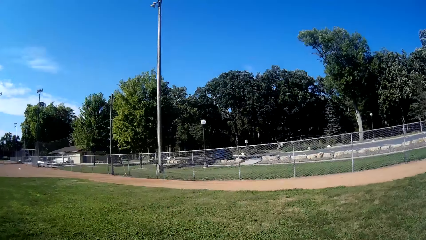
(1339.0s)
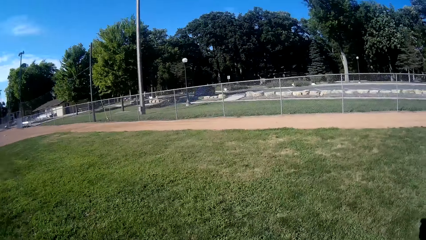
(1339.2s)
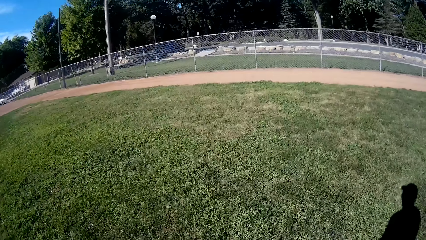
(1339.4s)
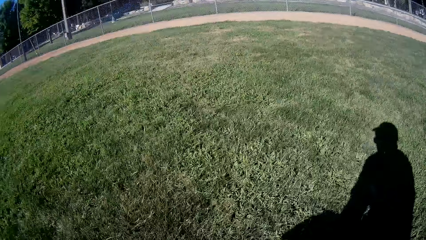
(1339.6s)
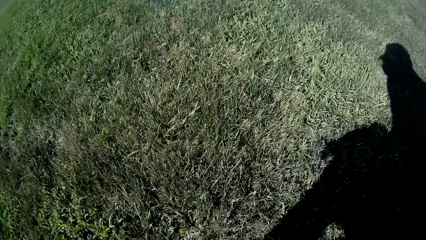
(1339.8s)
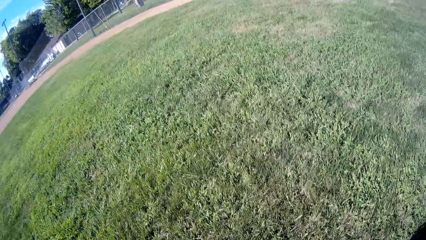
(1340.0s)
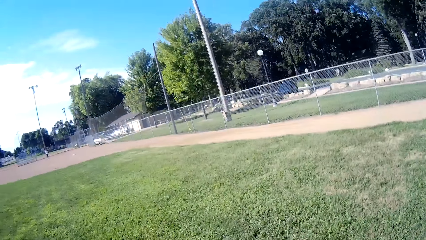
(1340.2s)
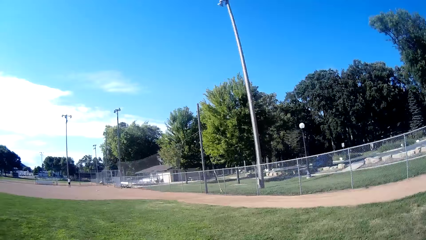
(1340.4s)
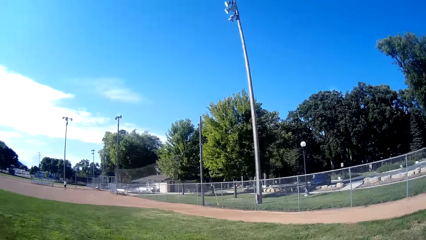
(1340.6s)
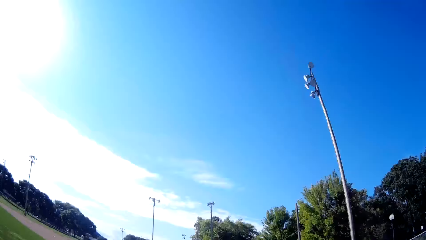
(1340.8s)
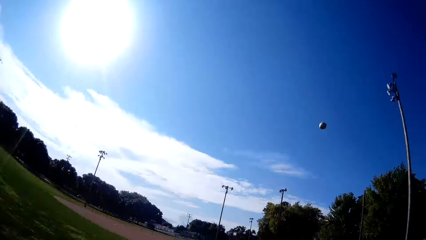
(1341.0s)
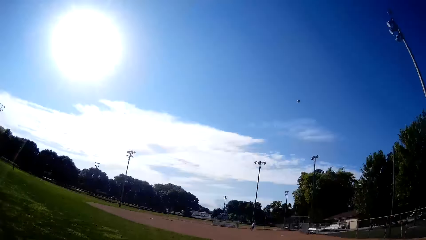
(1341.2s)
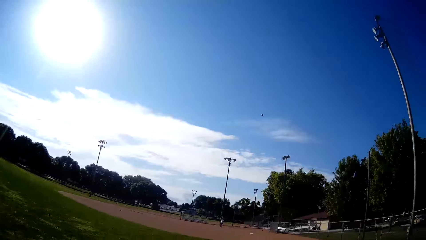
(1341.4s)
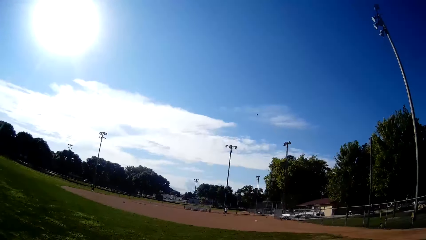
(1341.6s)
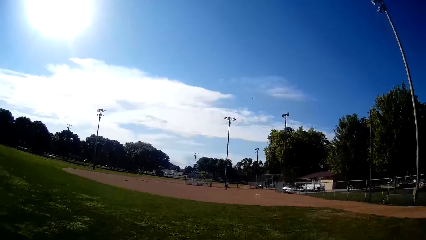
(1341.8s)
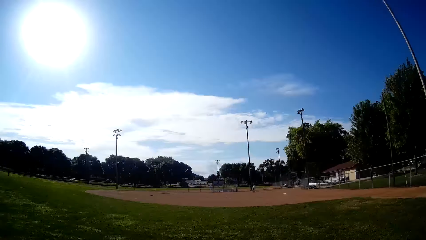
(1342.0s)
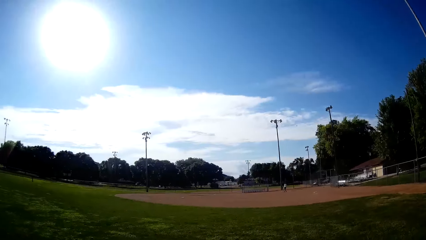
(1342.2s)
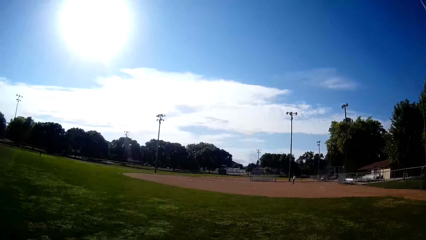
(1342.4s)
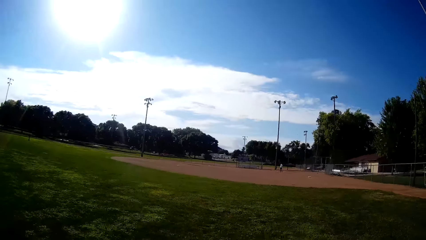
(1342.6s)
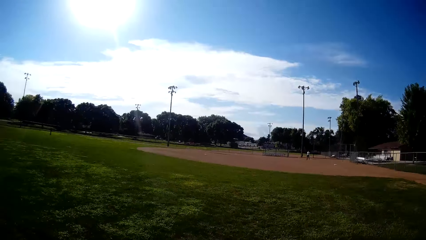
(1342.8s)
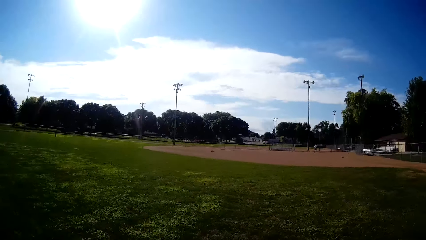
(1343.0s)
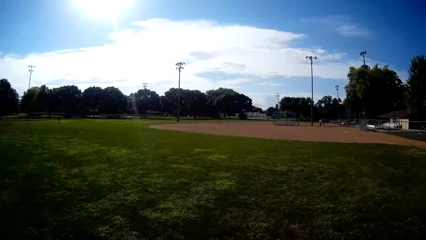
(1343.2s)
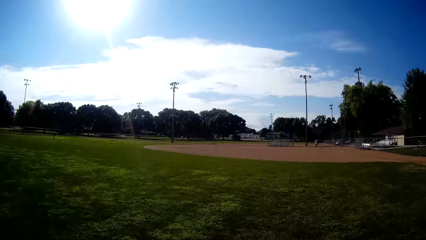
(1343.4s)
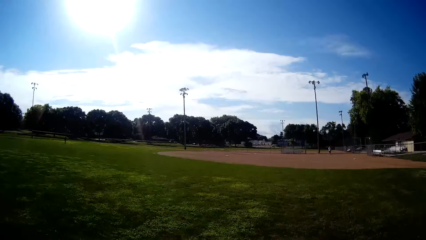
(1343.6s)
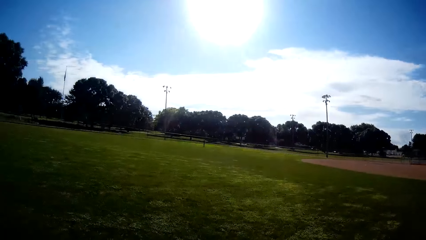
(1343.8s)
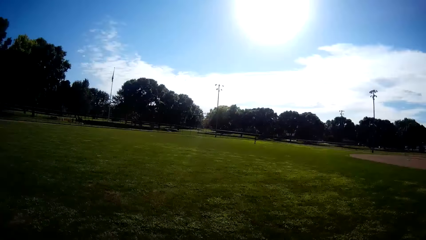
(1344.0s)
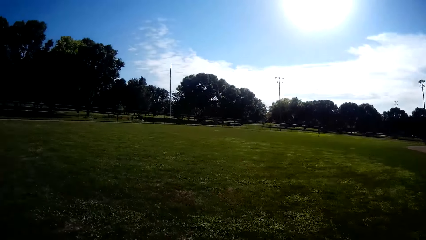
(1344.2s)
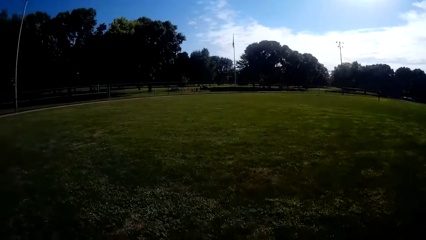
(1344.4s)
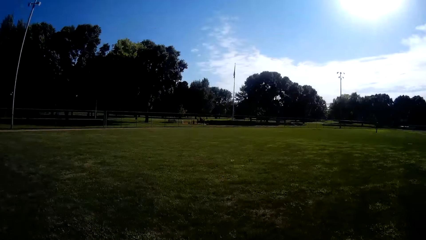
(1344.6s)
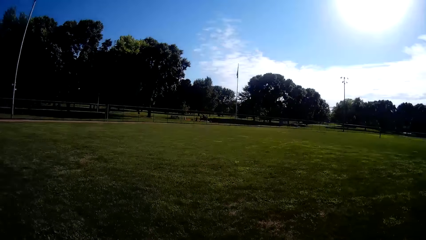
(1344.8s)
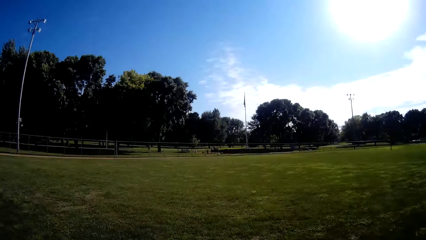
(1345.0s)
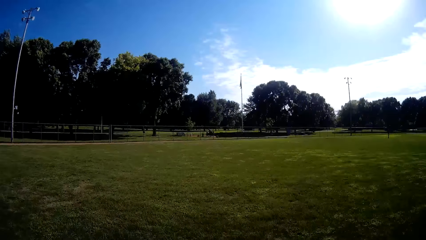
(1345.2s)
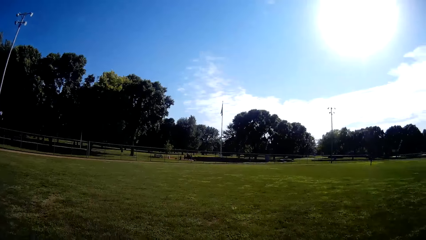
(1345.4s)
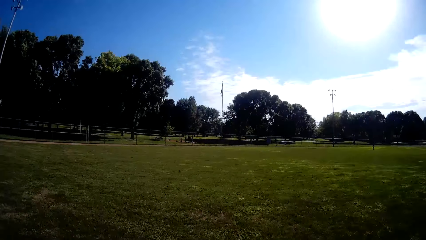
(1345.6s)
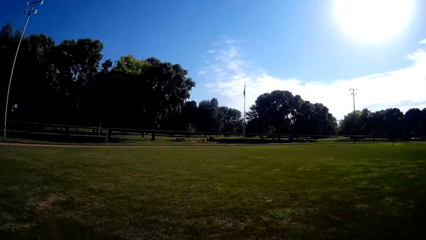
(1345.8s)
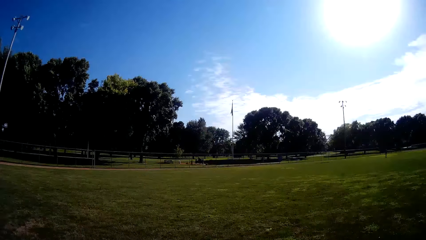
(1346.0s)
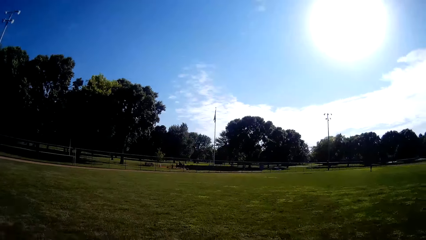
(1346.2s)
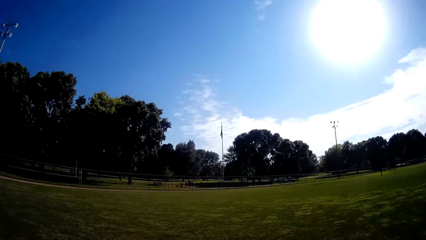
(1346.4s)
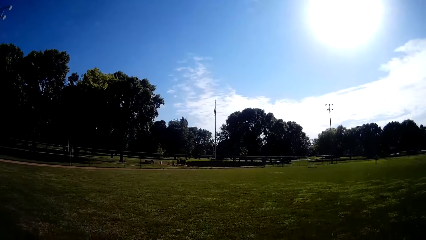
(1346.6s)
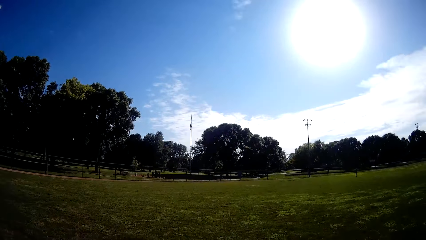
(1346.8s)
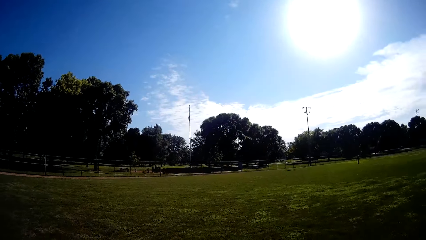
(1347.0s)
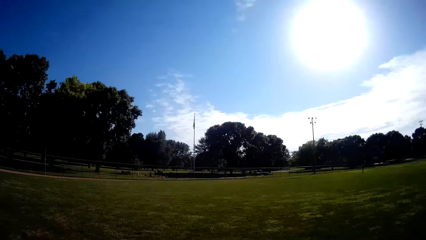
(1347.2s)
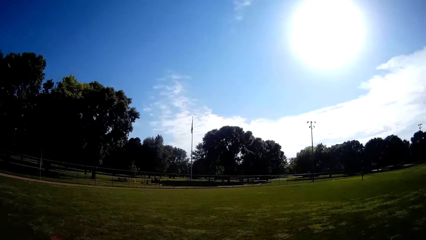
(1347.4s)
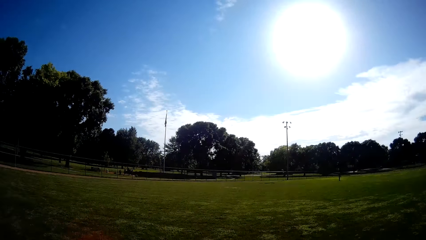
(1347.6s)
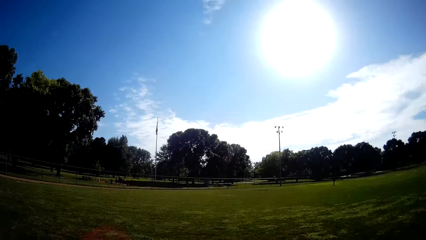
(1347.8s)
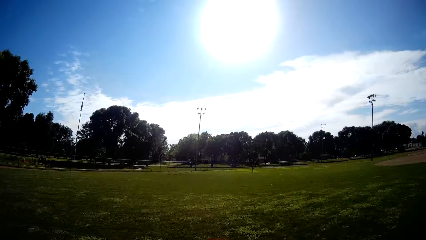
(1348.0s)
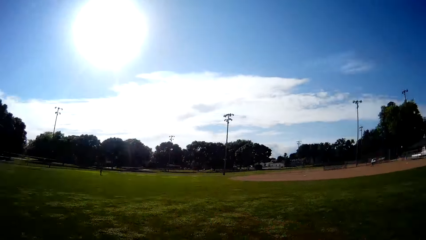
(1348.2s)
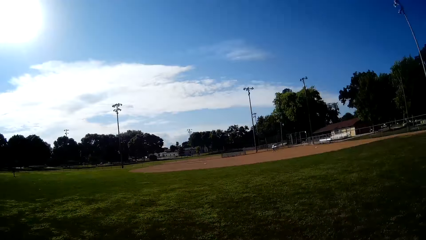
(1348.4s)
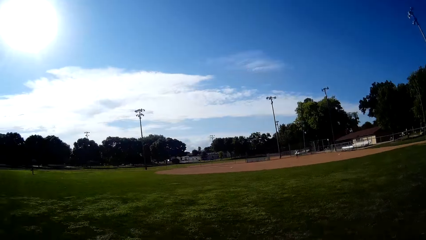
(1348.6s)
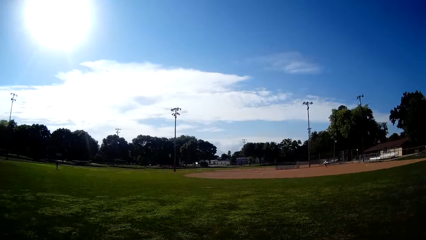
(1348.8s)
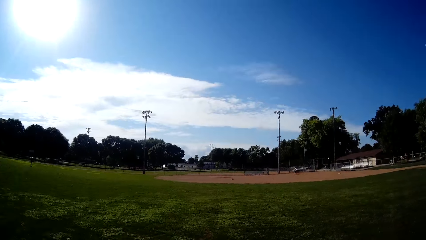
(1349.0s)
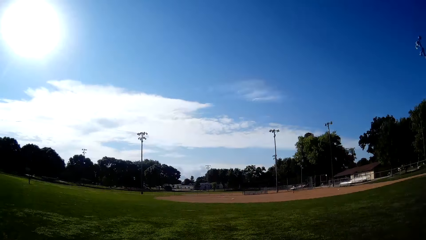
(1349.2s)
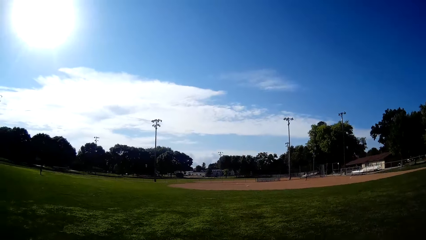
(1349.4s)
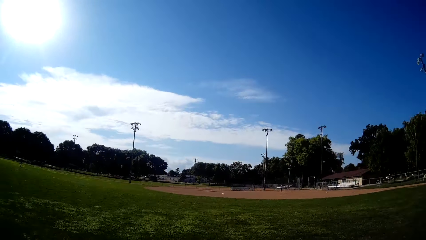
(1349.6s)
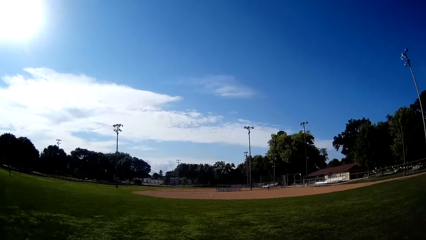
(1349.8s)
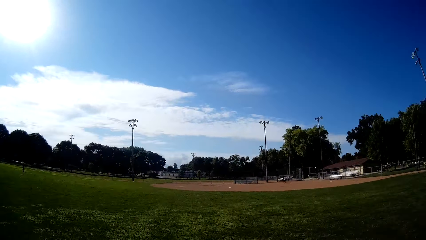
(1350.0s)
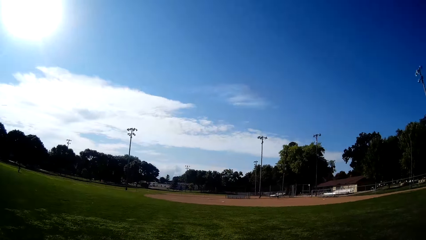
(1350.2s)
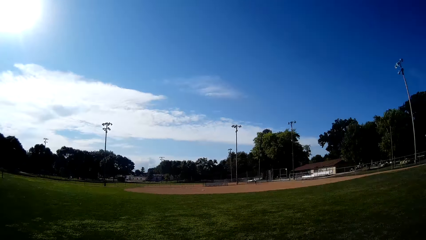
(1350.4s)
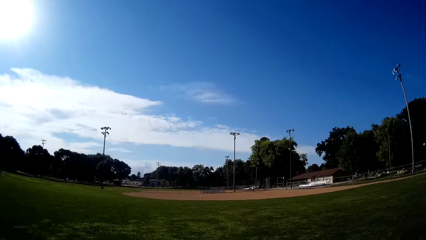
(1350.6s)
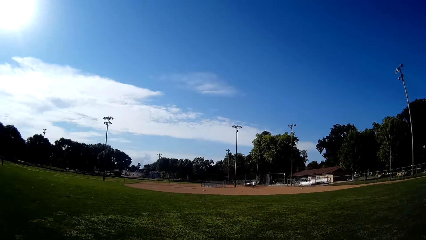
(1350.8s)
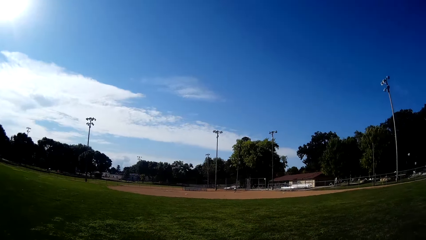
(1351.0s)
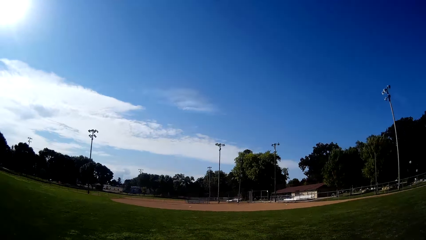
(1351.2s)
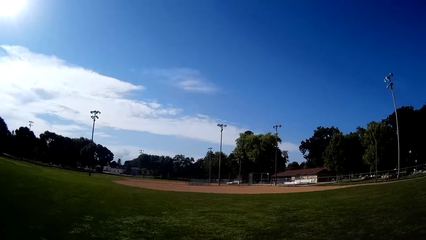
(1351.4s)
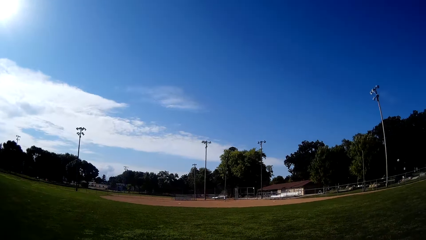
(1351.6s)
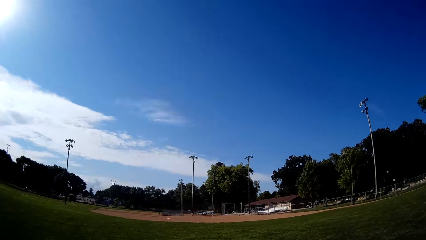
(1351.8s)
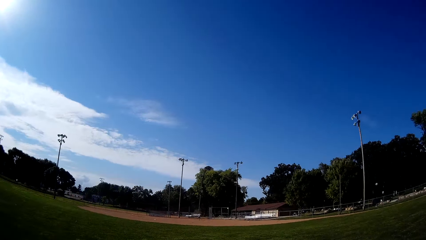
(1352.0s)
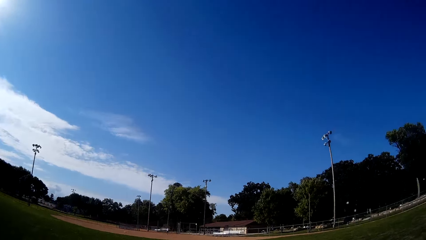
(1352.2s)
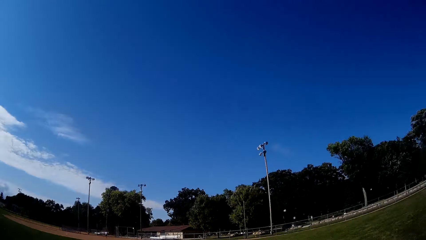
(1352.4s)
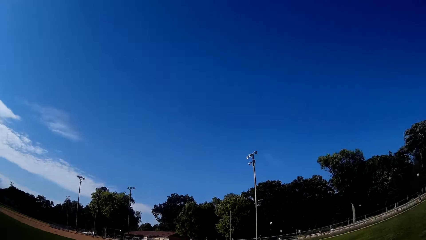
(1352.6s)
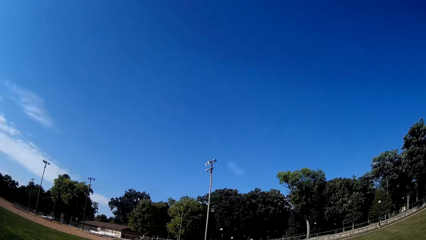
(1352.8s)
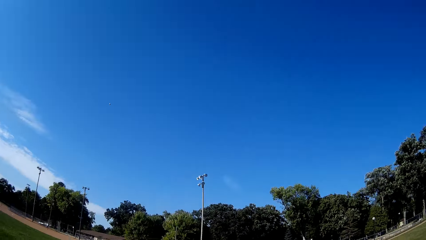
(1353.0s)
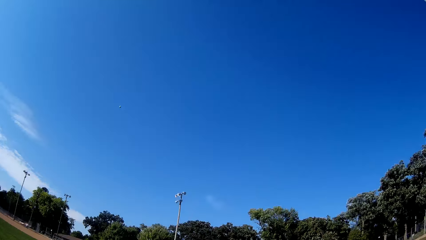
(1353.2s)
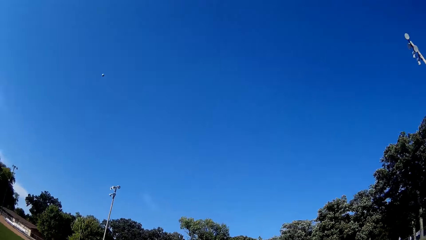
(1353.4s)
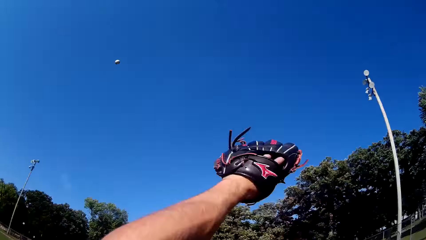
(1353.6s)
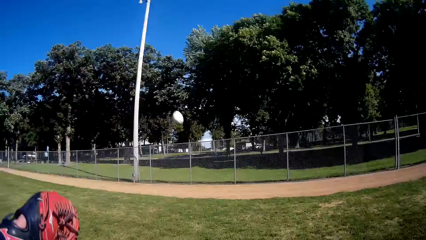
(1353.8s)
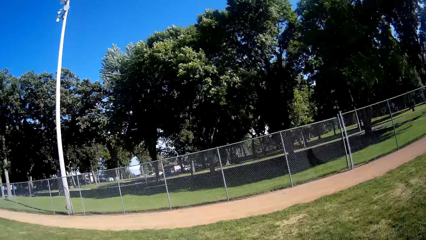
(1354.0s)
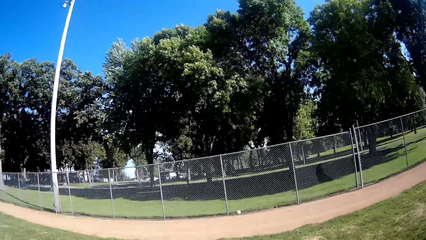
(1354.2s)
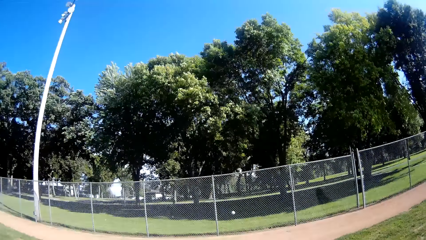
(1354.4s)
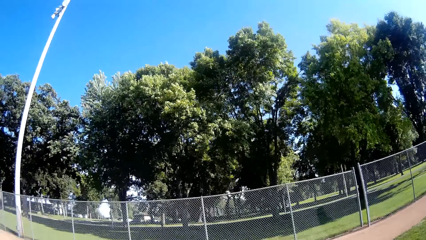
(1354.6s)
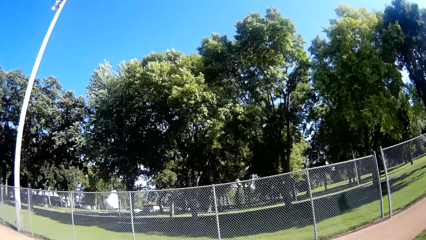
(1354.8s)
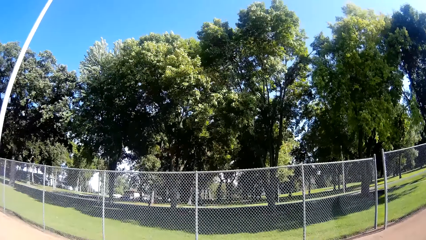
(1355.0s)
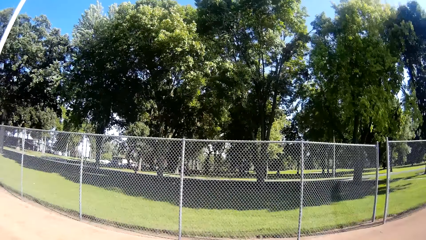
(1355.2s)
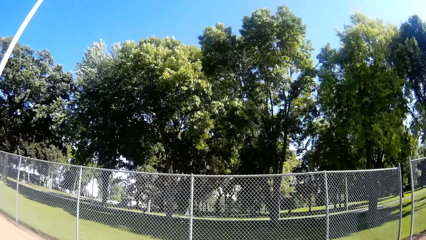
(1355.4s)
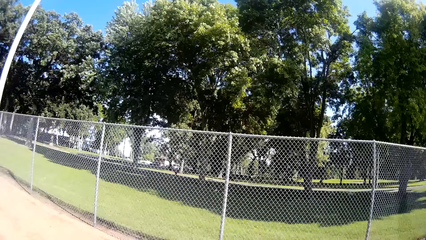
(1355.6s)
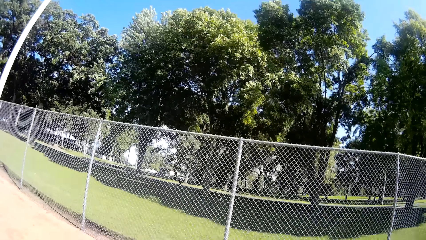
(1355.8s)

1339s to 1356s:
The camera wearer picks up the baseball. He pitches the baseball to the man. He runs back in the outfield. The man walks around the pitch. The camera wearer walks around the field. The man bats the baseball to the camera wearer. The camera wearer runs towards the direction of the baseball. He raises his hand with the glove.
